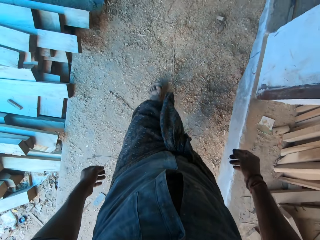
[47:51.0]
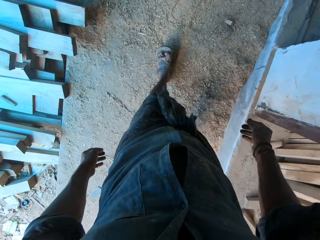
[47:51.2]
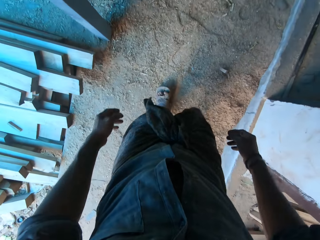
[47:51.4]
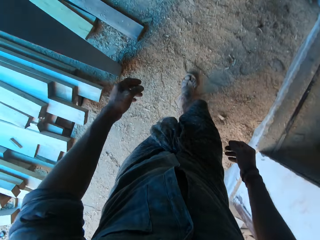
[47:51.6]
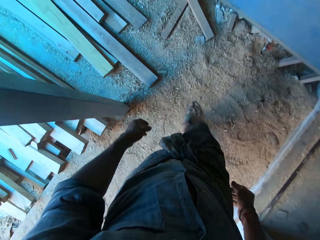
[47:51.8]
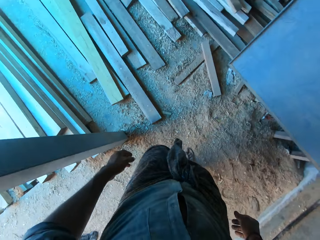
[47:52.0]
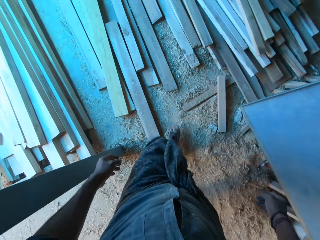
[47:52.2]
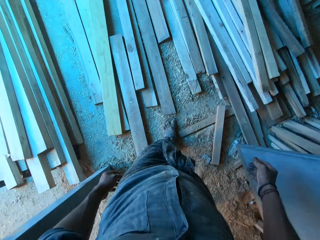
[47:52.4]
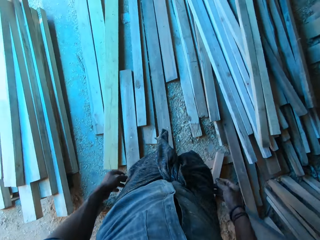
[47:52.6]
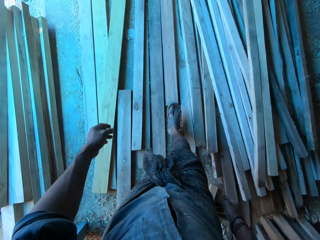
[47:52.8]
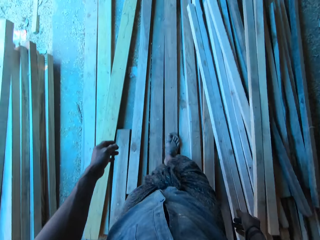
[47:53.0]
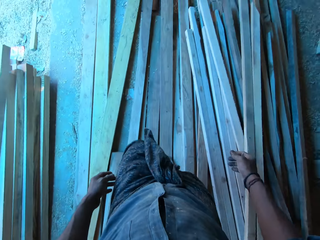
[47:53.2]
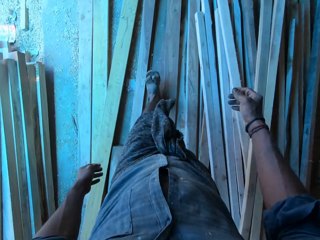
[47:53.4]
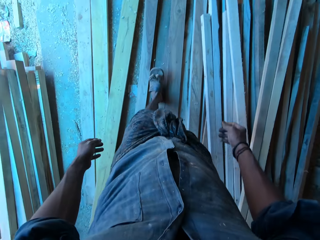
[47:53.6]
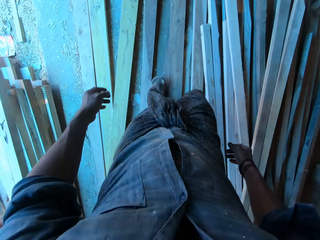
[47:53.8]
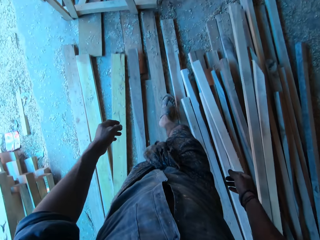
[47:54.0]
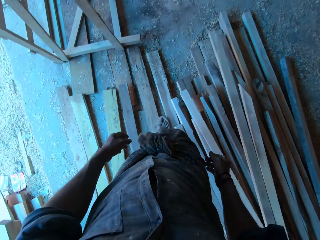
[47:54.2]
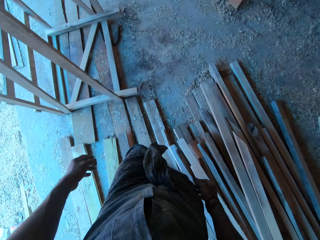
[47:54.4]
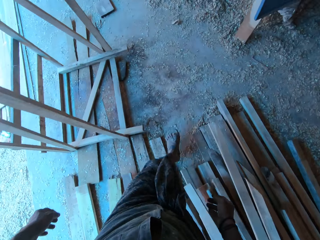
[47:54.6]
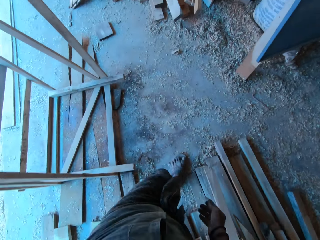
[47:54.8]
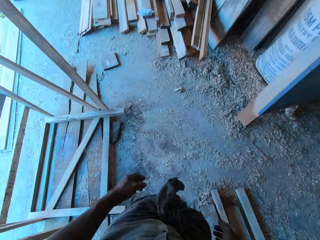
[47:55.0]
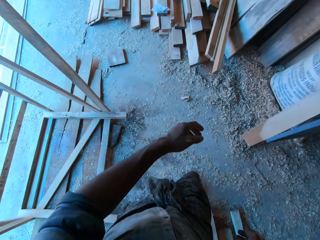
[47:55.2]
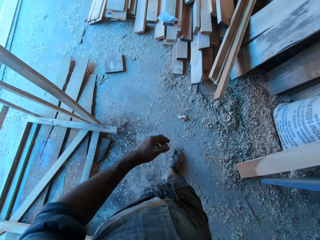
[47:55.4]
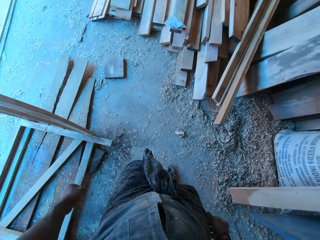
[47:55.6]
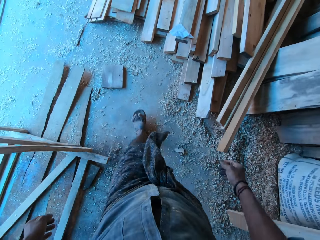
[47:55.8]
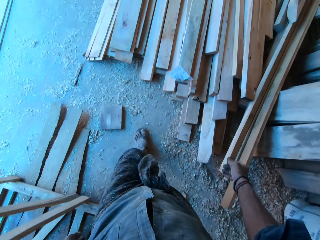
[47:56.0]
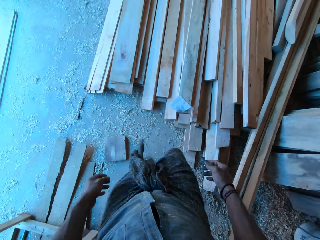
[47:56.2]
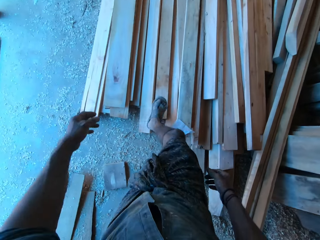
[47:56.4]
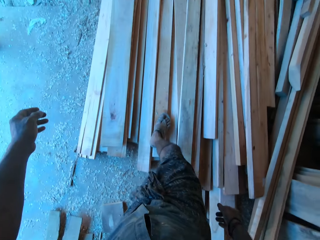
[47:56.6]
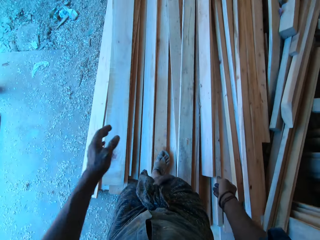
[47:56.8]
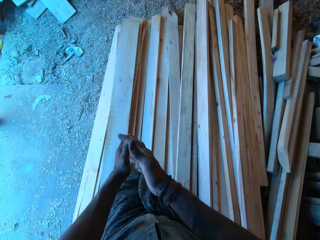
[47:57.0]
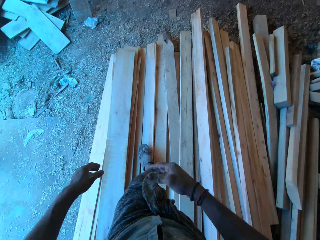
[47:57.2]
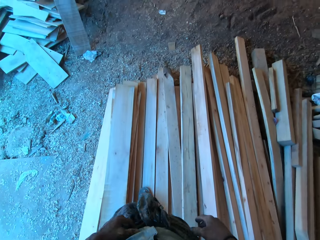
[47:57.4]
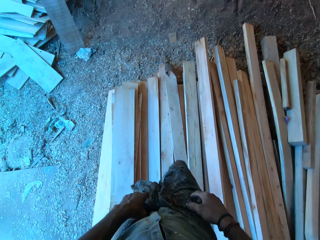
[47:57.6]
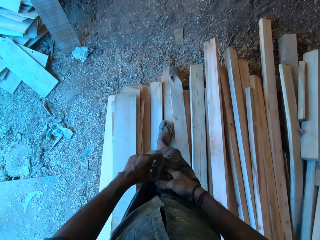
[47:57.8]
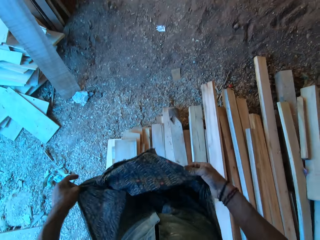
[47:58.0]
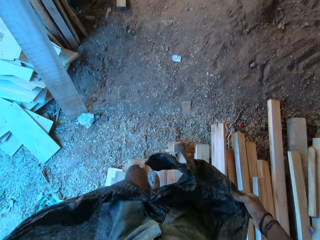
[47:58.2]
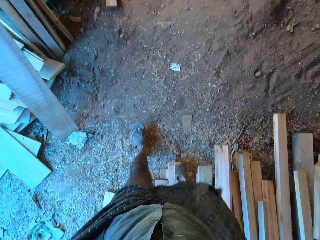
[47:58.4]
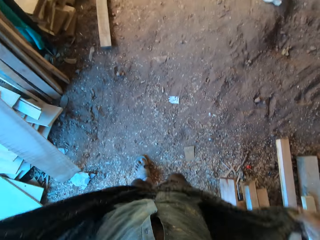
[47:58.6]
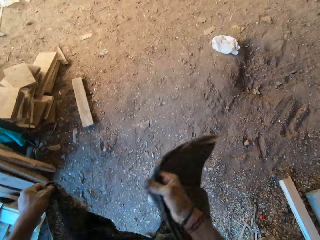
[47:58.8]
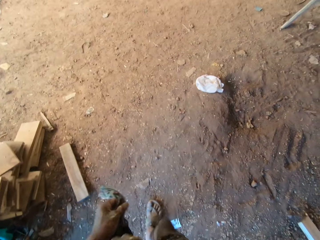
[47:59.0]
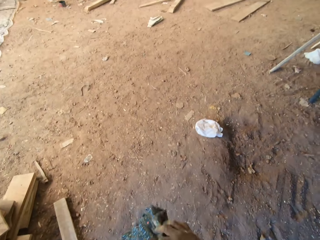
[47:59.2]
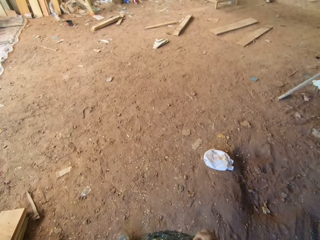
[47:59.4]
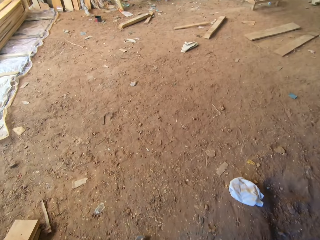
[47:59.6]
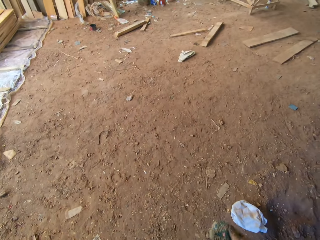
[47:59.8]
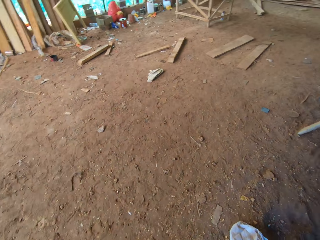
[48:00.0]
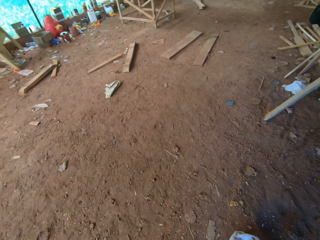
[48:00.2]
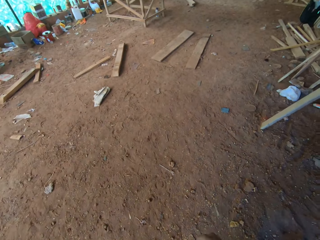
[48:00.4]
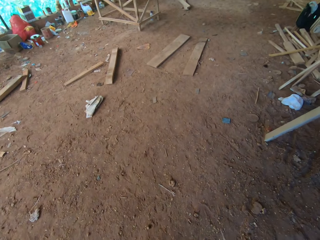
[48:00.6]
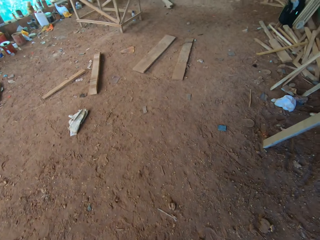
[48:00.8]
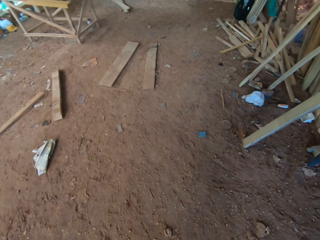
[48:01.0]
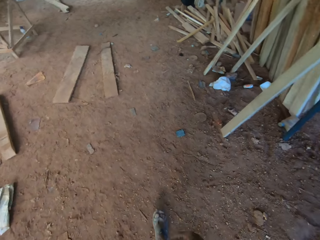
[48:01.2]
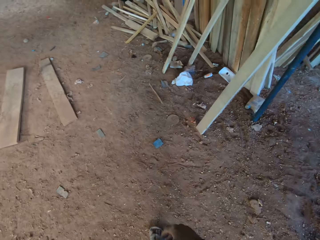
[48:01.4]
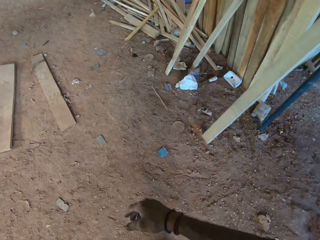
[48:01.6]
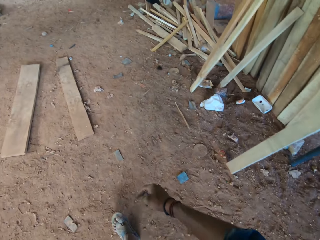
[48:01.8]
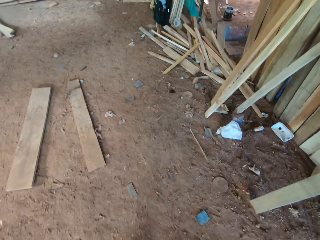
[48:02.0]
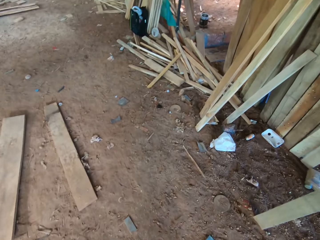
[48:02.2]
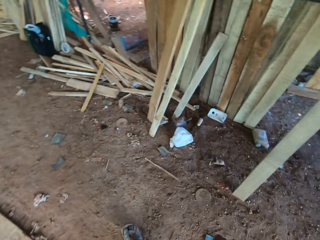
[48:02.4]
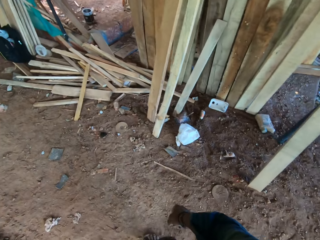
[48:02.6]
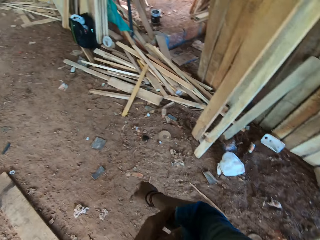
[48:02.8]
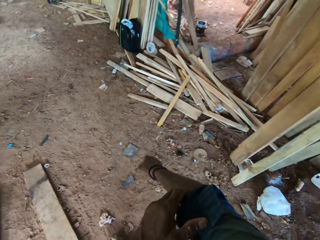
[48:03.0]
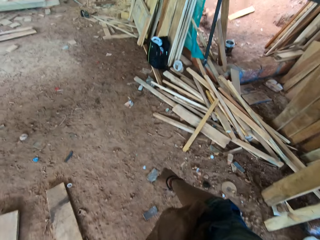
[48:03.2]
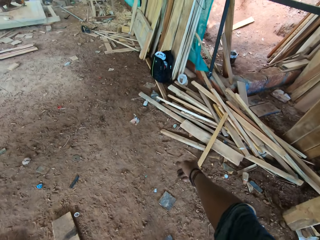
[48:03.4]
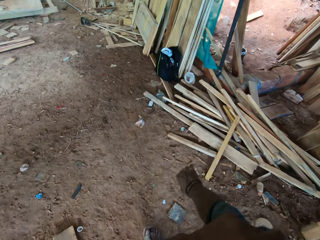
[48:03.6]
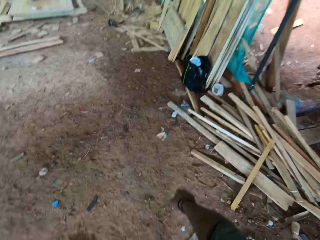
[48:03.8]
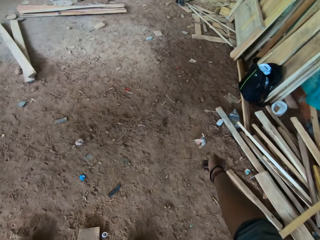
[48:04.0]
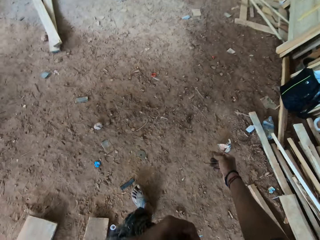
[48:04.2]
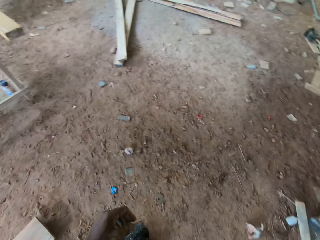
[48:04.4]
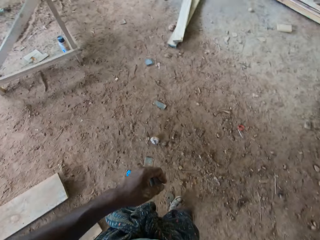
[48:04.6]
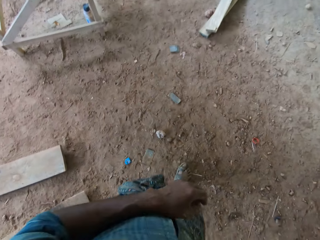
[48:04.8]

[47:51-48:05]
The camera wearer walks on top of the woods. He hits his hands against each other. He unwraps his cloth with his hands. He holds the cloth. He wraps the cloth with his hands. He adjusts his right sleeve with his left hand.

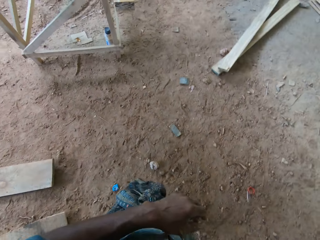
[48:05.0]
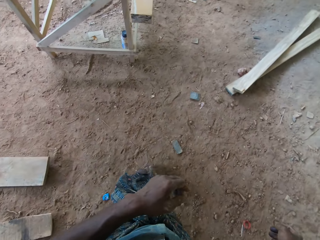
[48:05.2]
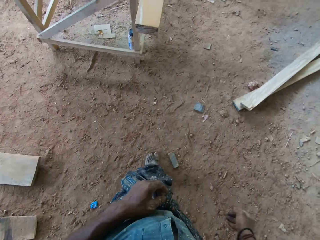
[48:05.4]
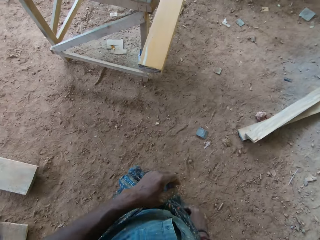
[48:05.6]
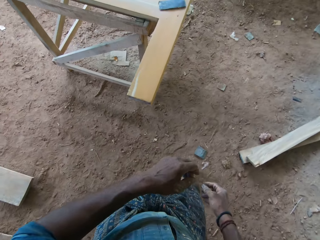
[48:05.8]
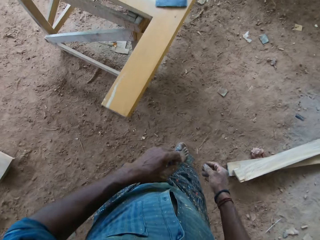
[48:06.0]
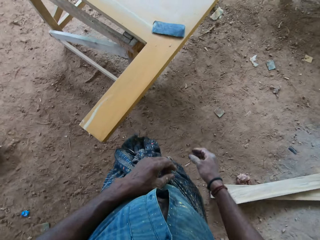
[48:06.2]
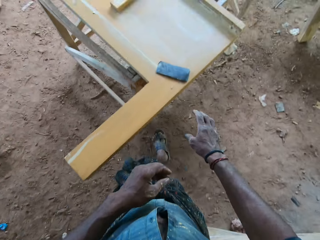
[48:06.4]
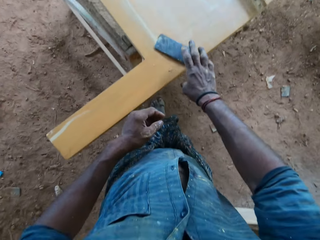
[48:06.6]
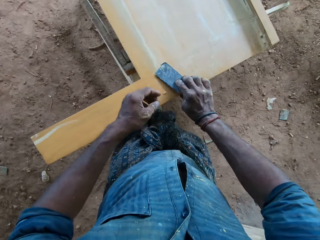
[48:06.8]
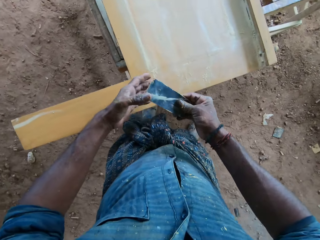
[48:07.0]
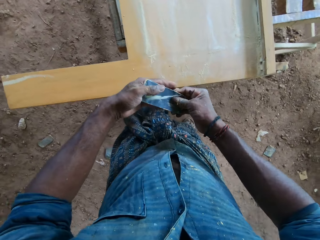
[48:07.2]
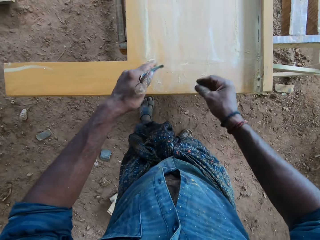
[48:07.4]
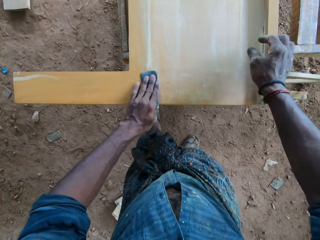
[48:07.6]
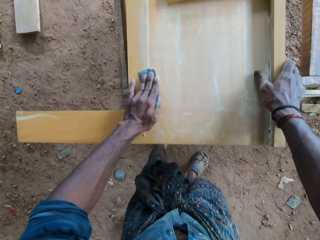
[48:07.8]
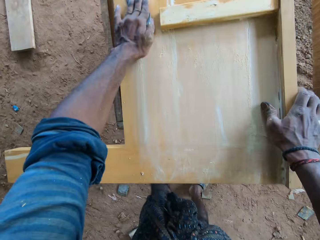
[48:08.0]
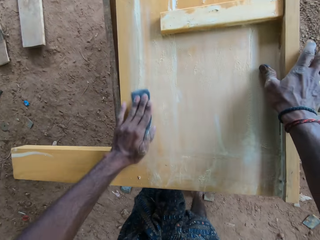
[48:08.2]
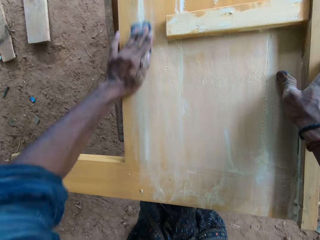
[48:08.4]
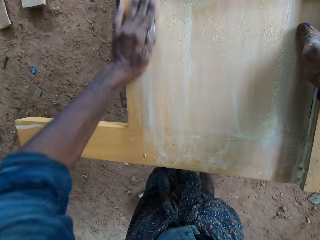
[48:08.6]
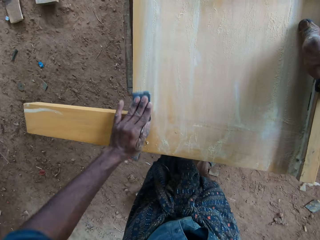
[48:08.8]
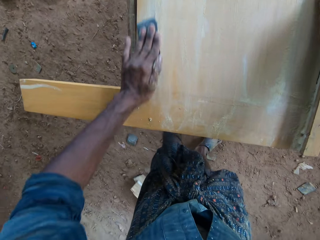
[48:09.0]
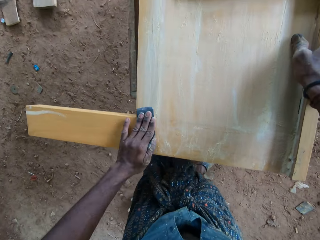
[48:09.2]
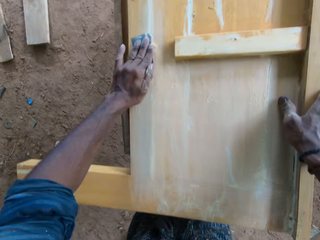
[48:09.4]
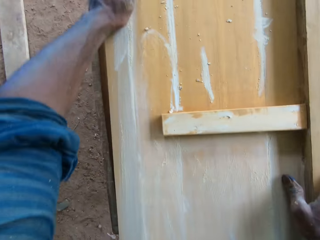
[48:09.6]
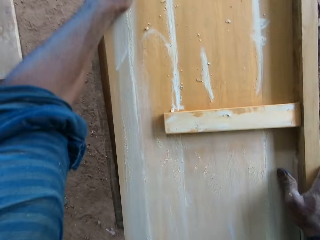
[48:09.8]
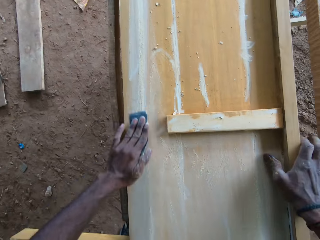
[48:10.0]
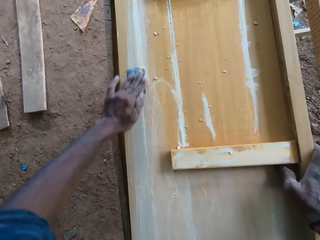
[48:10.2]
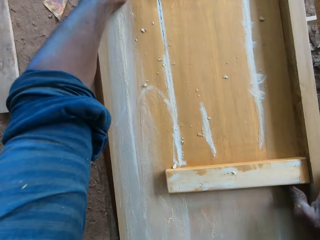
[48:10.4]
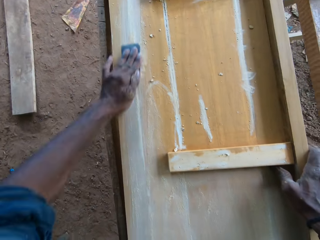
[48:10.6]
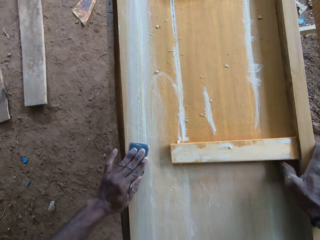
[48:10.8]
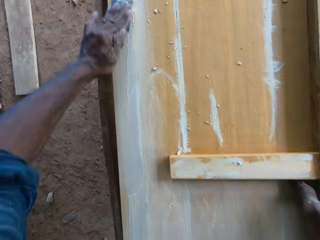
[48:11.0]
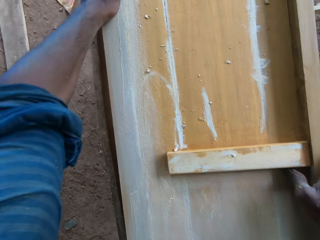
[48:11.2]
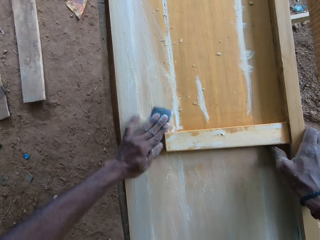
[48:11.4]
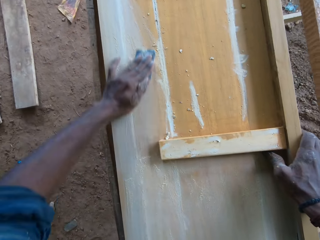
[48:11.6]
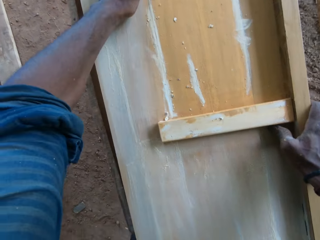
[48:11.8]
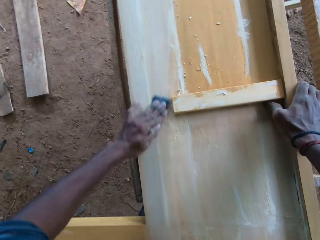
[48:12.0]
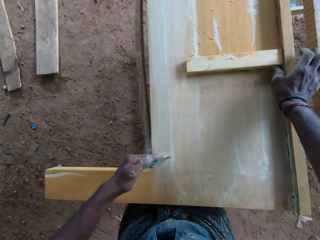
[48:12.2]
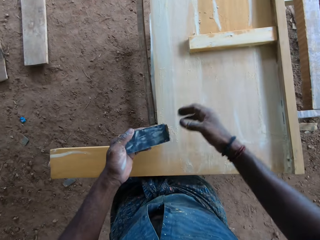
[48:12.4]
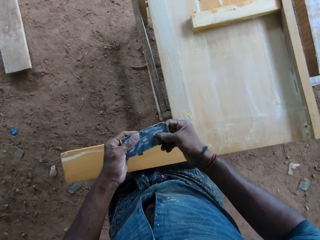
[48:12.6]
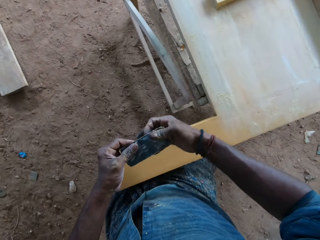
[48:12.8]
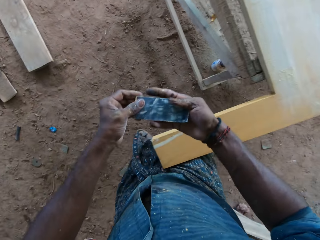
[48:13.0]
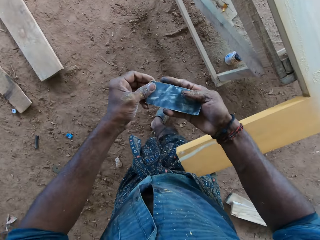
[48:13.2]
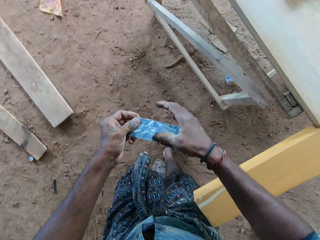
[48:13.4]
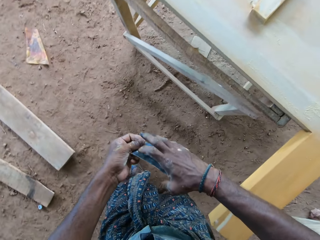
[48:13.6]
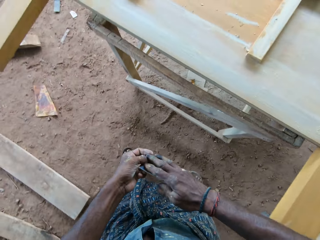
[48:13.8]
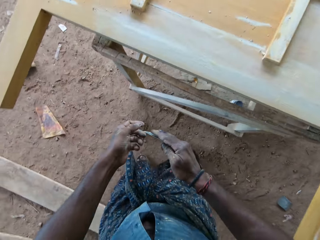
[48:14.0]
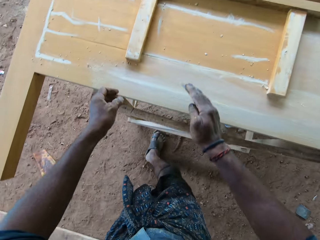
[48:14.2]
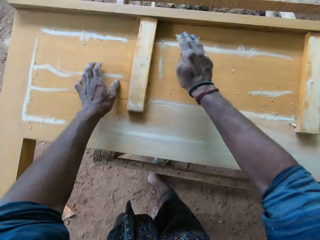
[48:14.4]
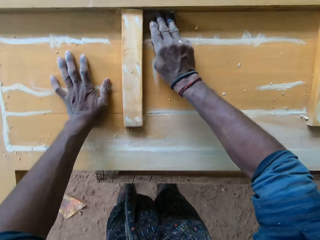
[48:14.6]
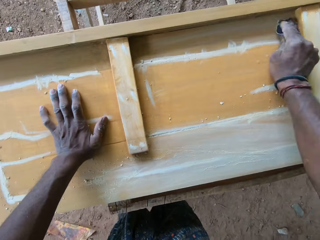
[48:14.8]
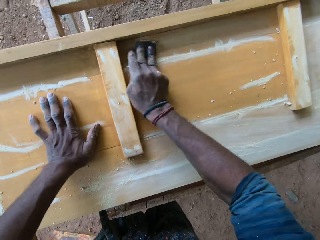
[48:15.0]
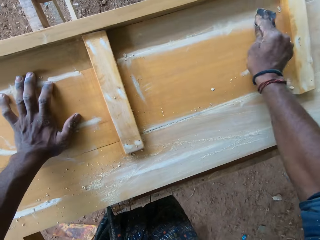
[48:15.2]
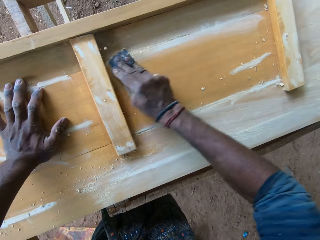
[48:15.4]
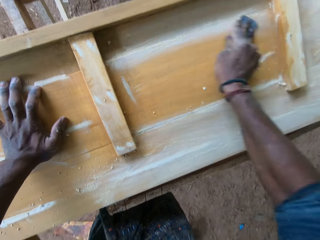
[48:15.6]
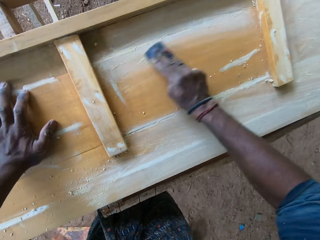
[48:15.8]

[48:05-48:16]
The camera wearer picks up the sandpaper from the wooden frame on the workbench with his right hand. He passes the sandpaper from his right hand to his left hand. He places his right hand on the wooden frame on the workbench. He smoothens the wooden frame on the workbench with the sandpaper in his left hand. He holds the sandpaper with both hands. He turns the sandpaper with his left hand. He passes the sandpaper from his left hand to his right hand. He smoothens the wooden frame on the workbench with the sandpaper in his right hand. He places his left hand on the wooden frame on the workbench.
